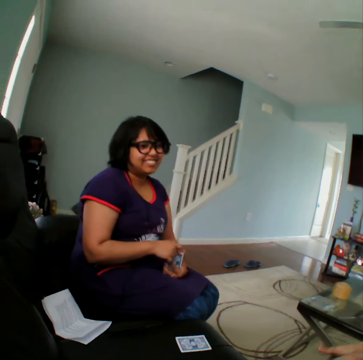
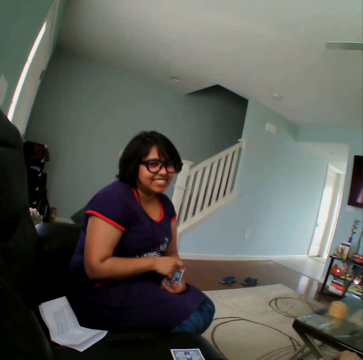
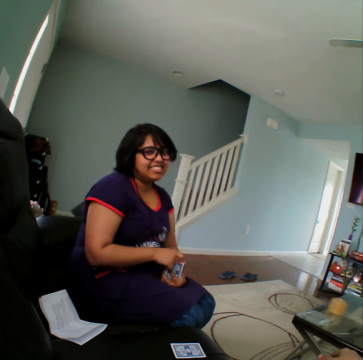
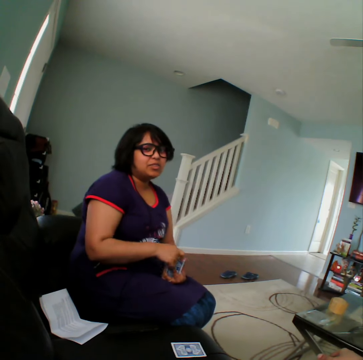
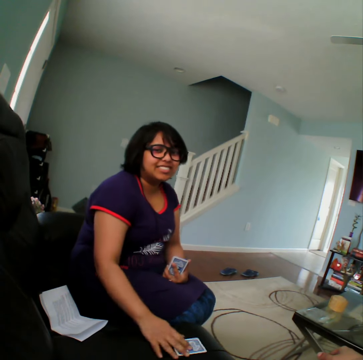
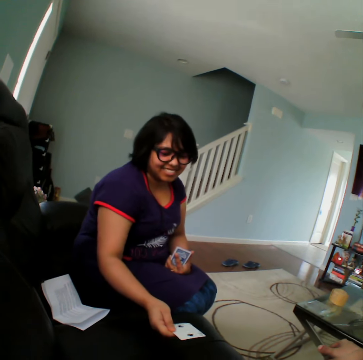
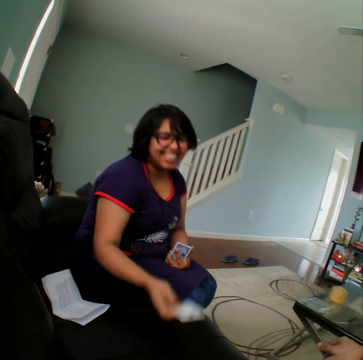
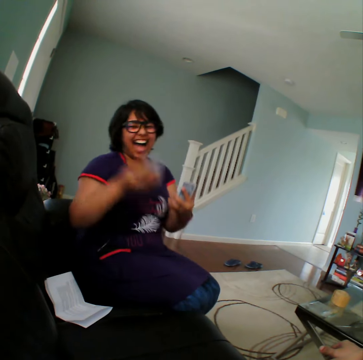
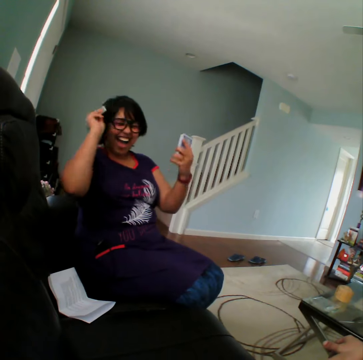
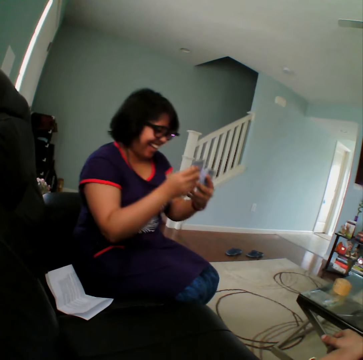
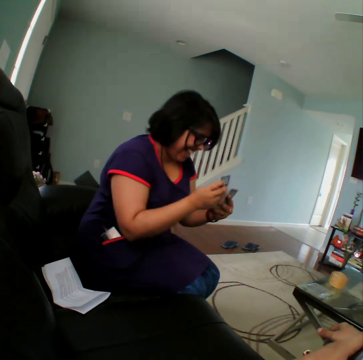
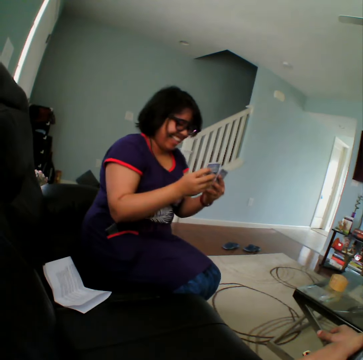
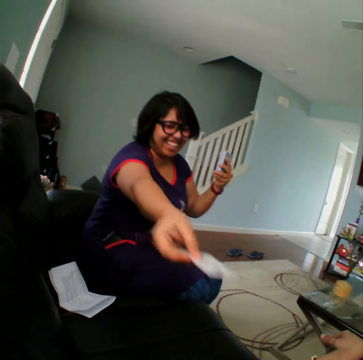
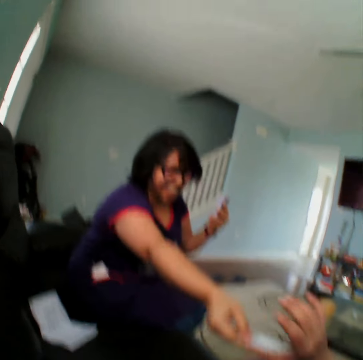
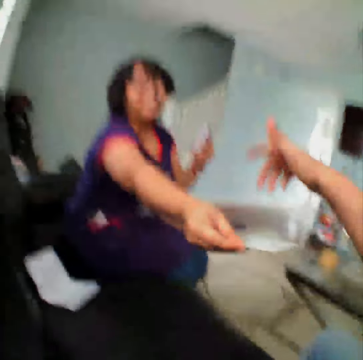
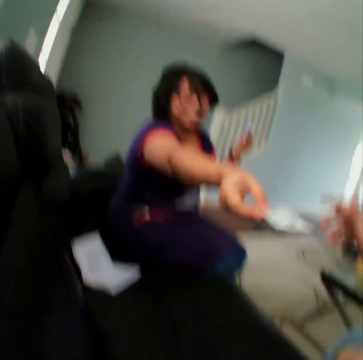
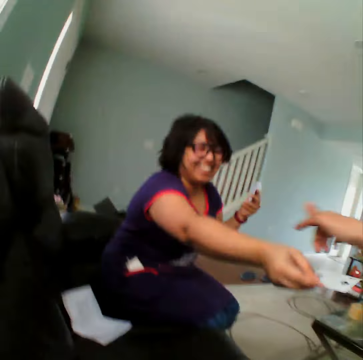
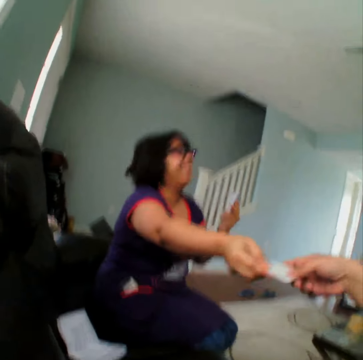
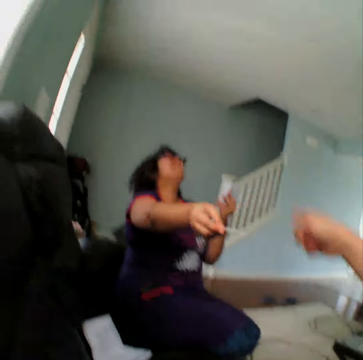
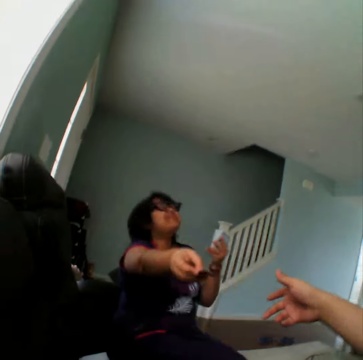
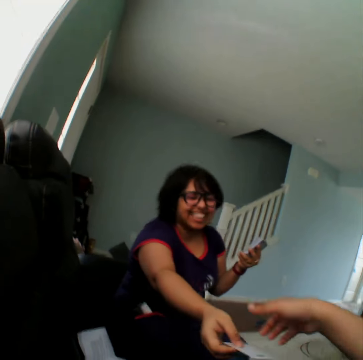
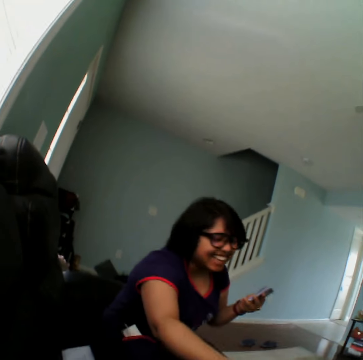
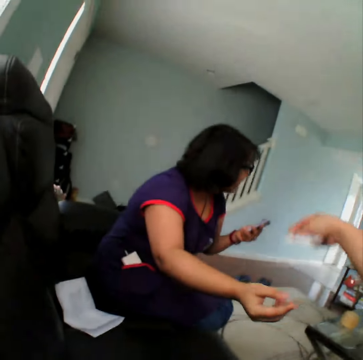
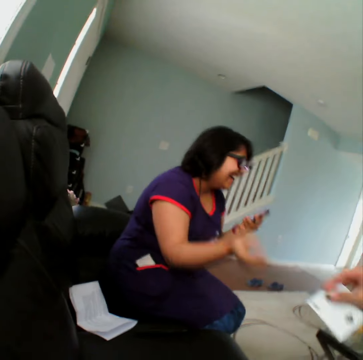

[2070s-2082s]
A woman turns the card in the couch. The woman takes the card from the couch. The camera wearer takes the card. The woman hands the card to the camera wearer.

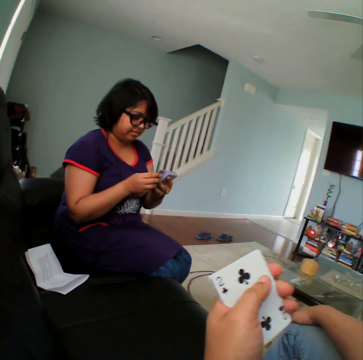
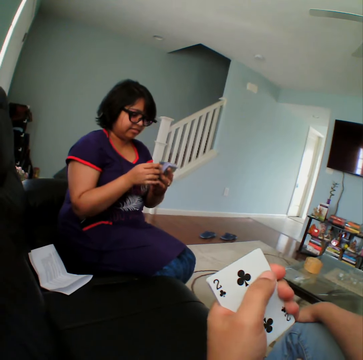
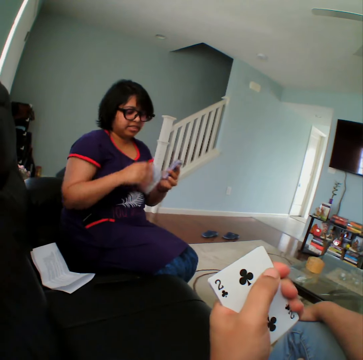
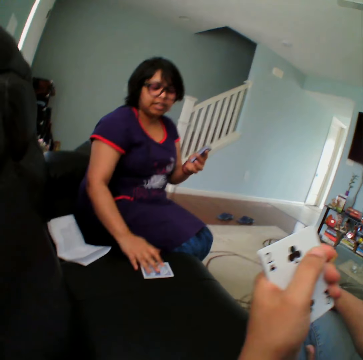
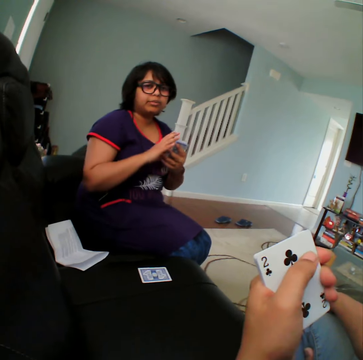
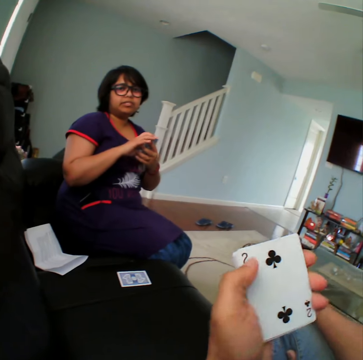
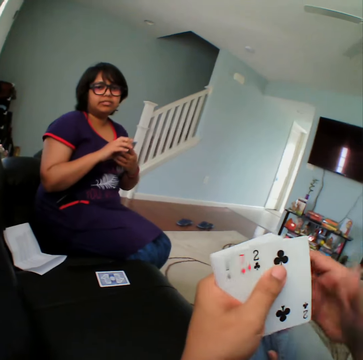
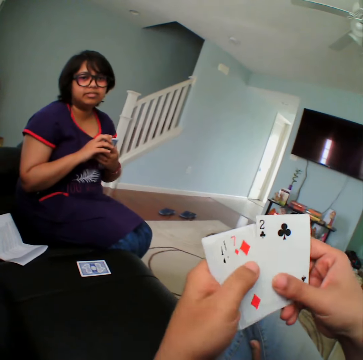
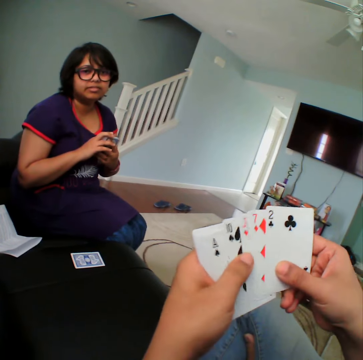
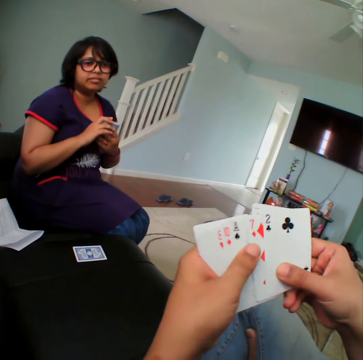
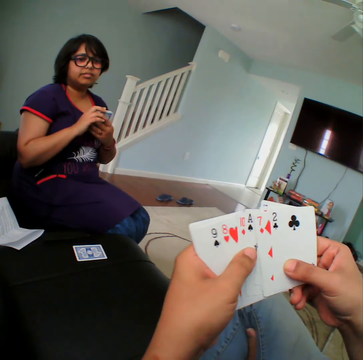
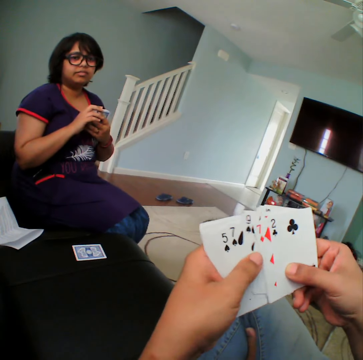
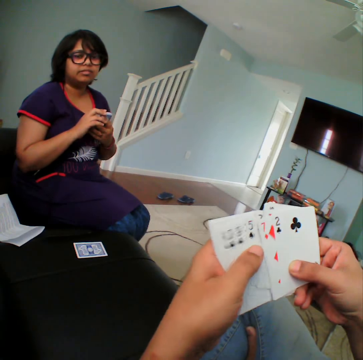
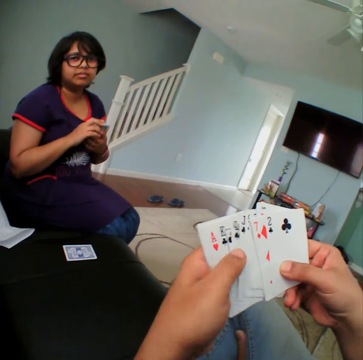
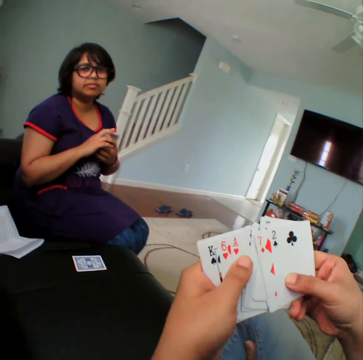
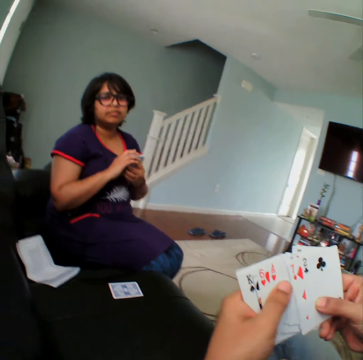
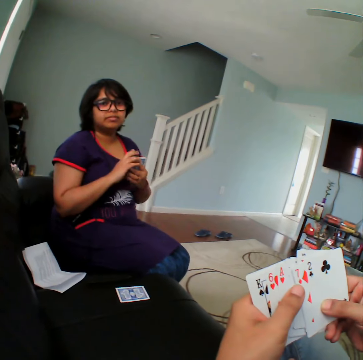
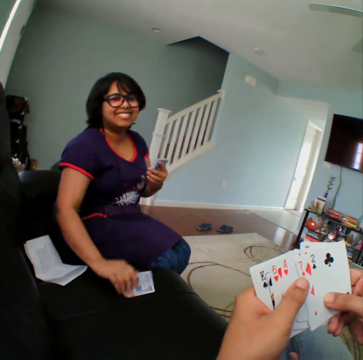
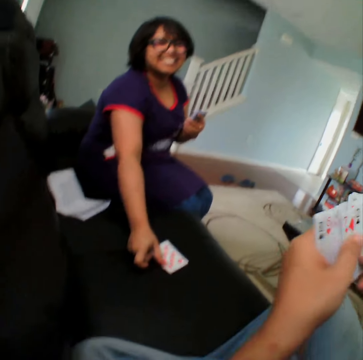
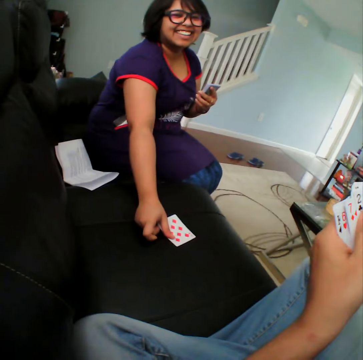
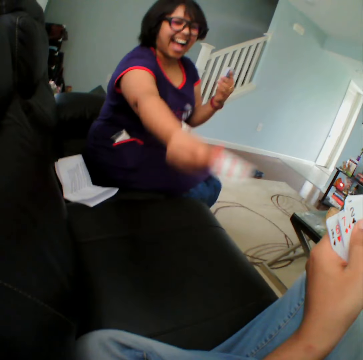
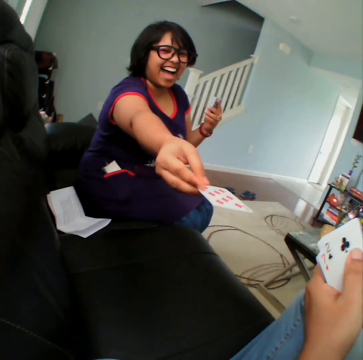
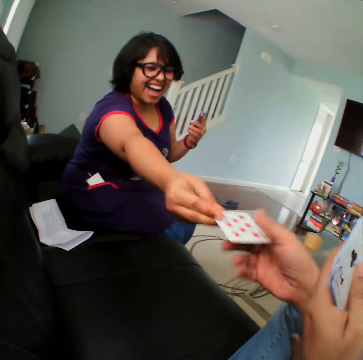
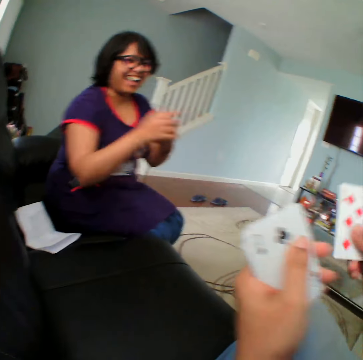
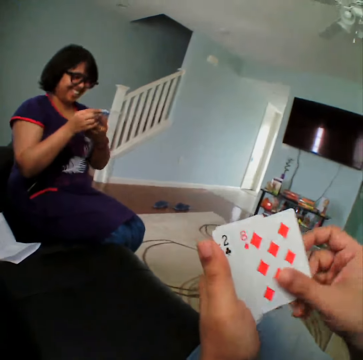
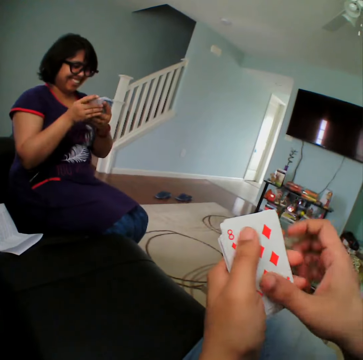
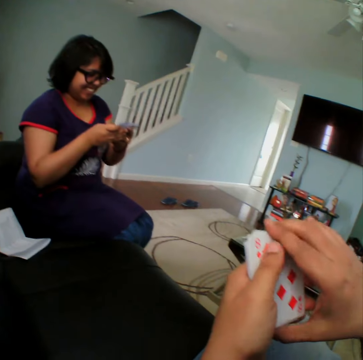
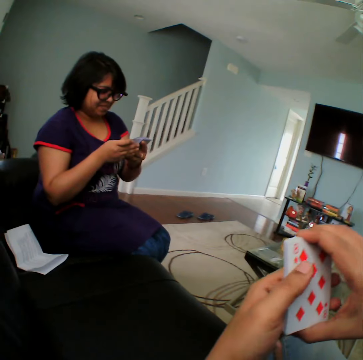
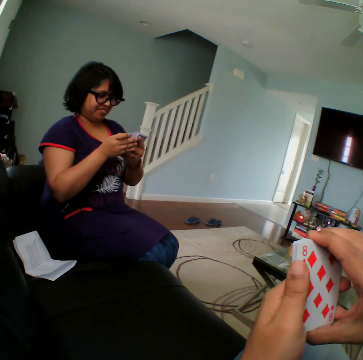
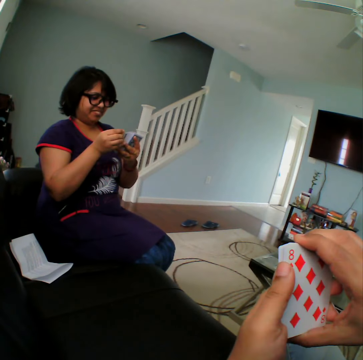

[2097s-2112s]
A woman places the card on the couch. The woman picks up the card, turns the card in the couch, and hands the card to the camera wearer.

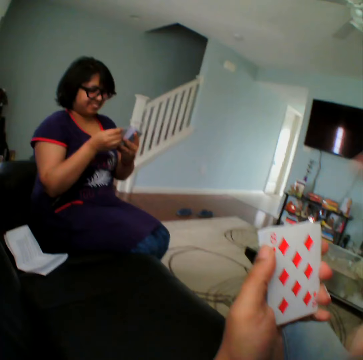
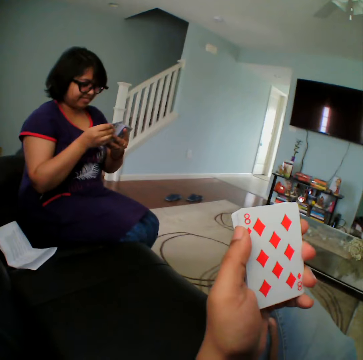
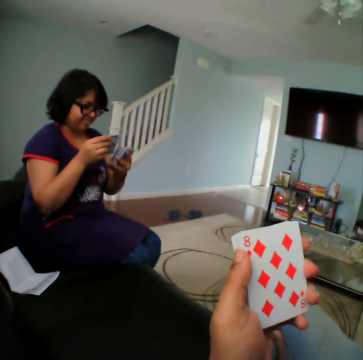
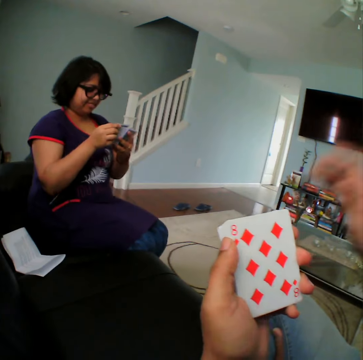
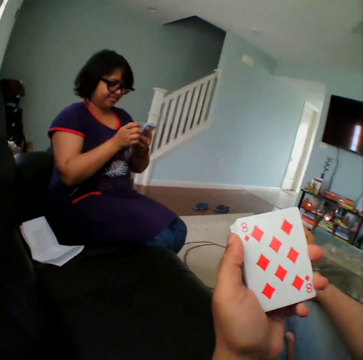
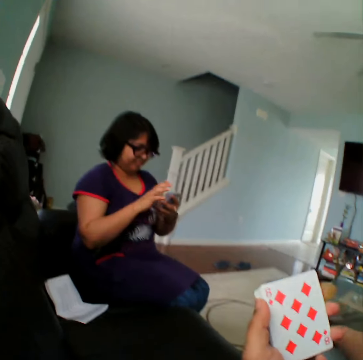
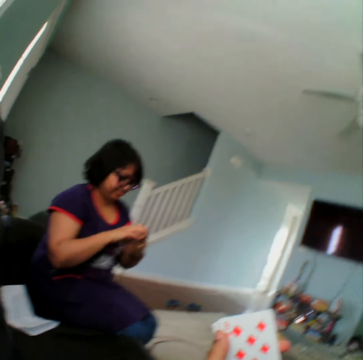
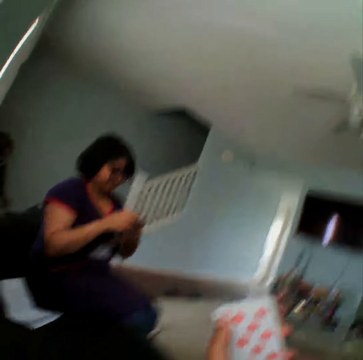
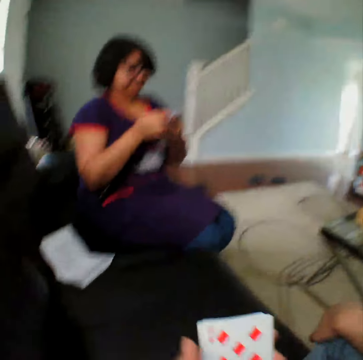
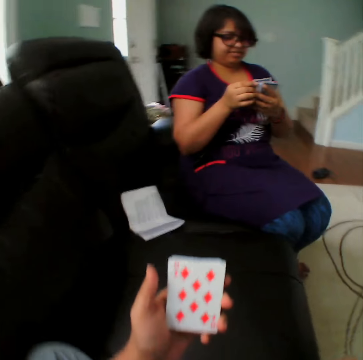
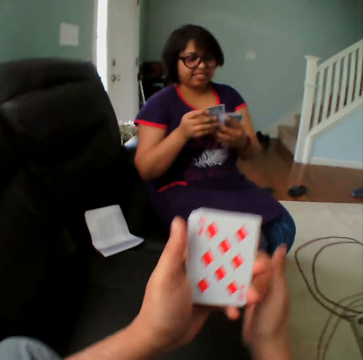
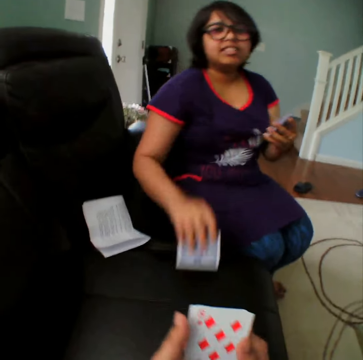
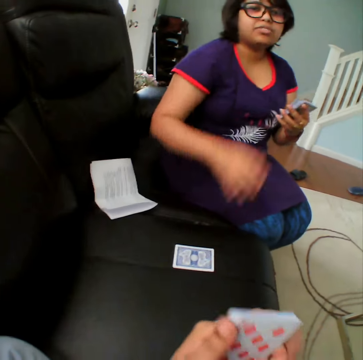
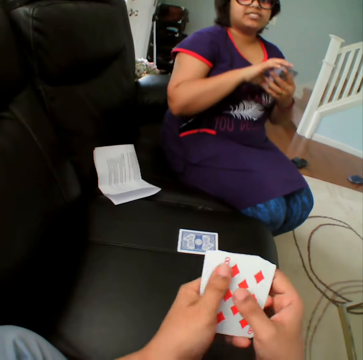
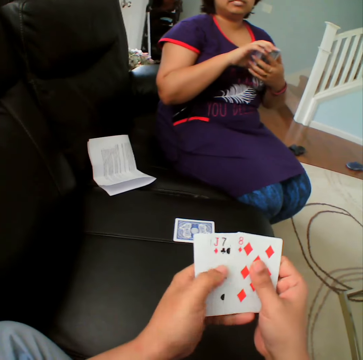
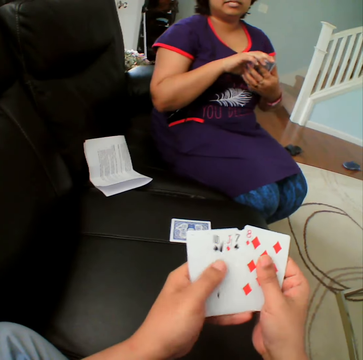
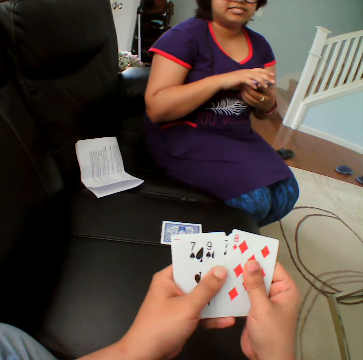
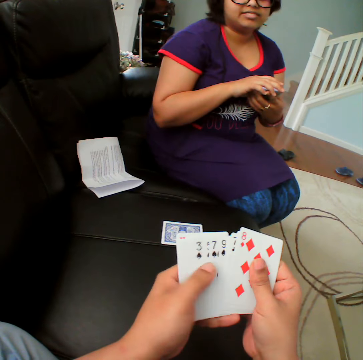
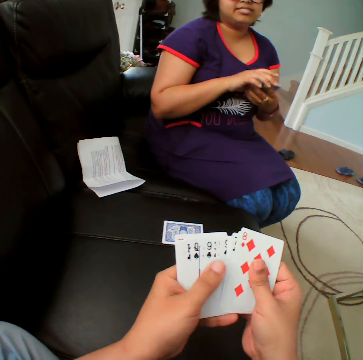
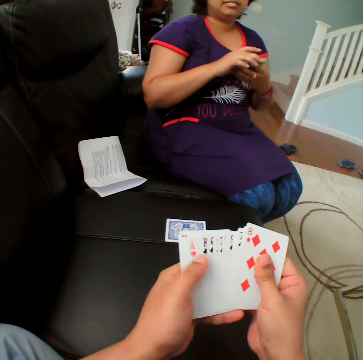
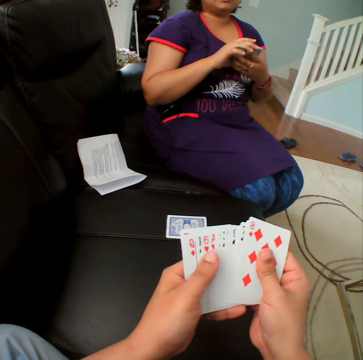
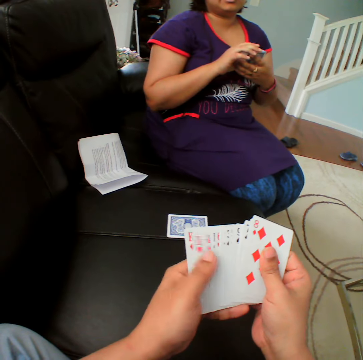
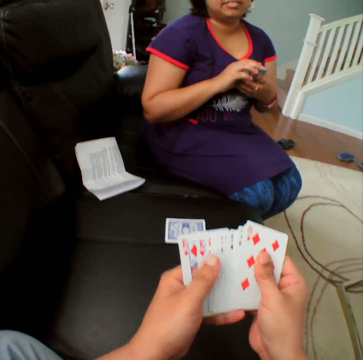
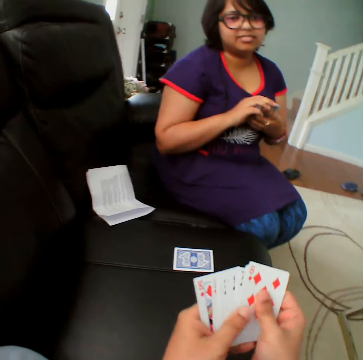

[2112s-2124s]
A woman places the card on the couch.
